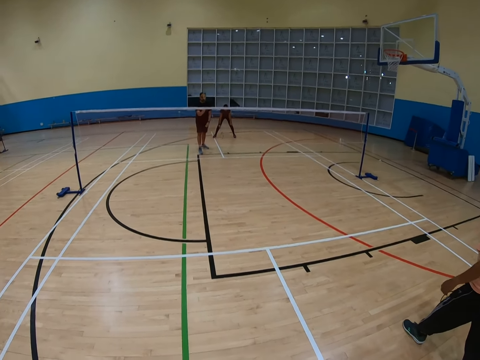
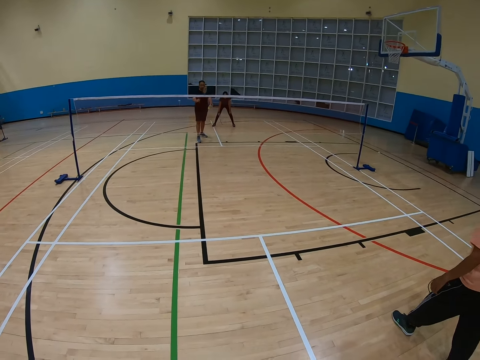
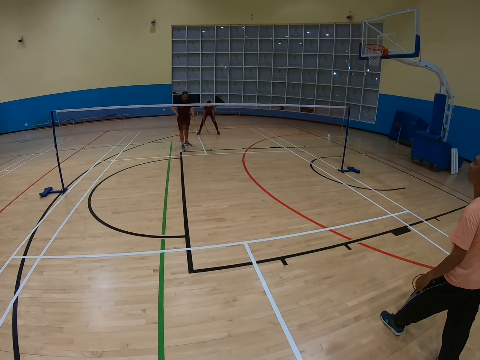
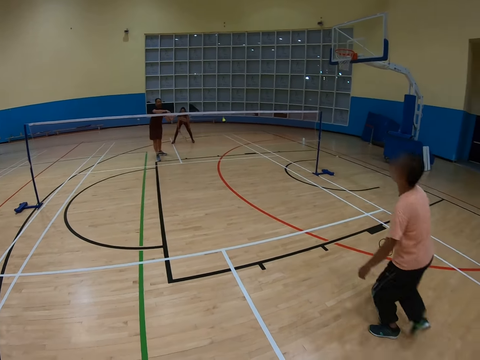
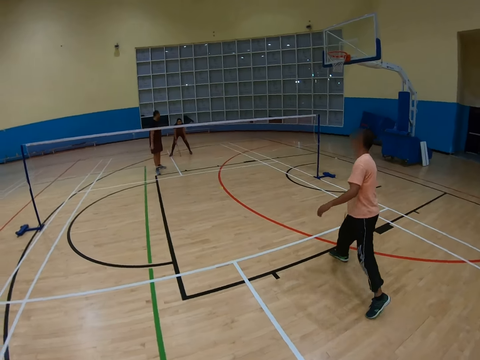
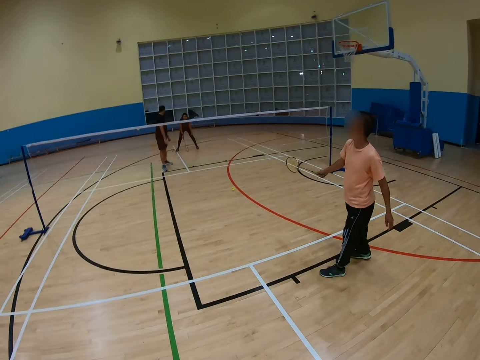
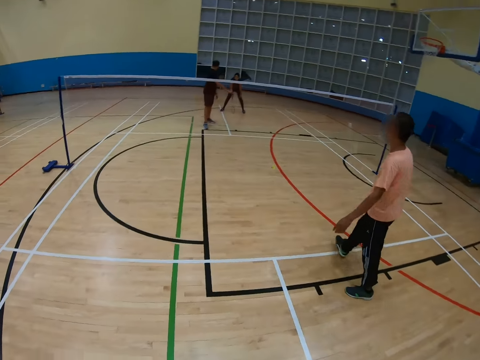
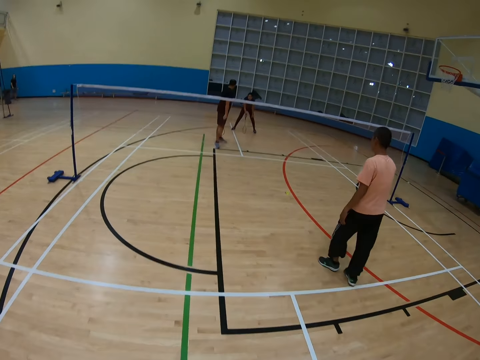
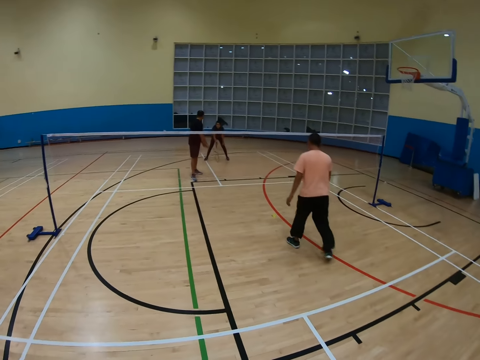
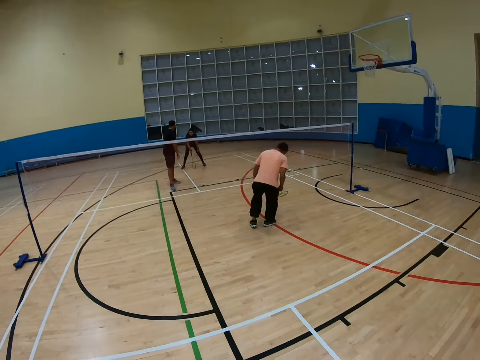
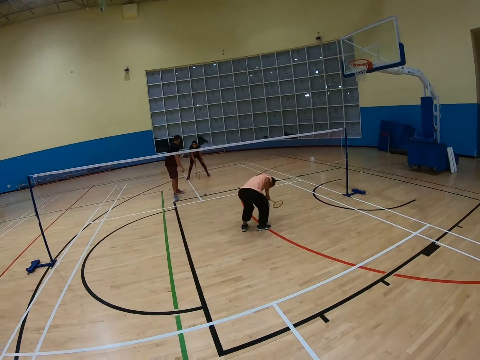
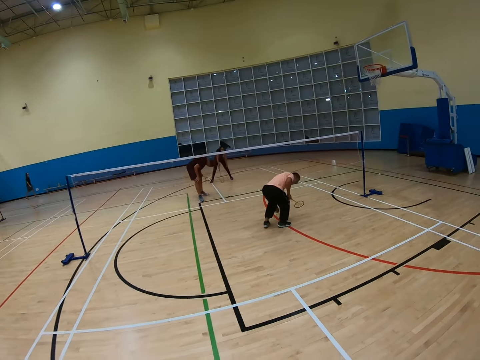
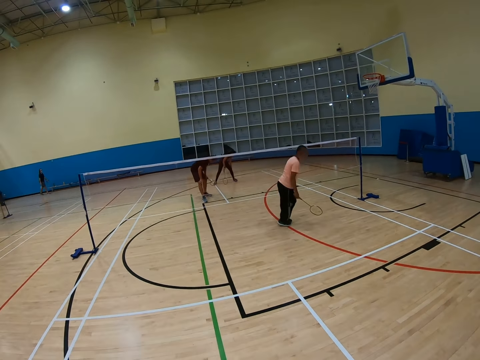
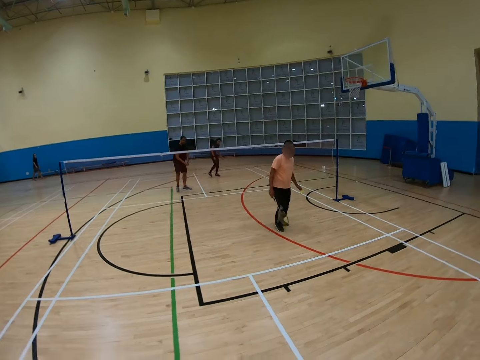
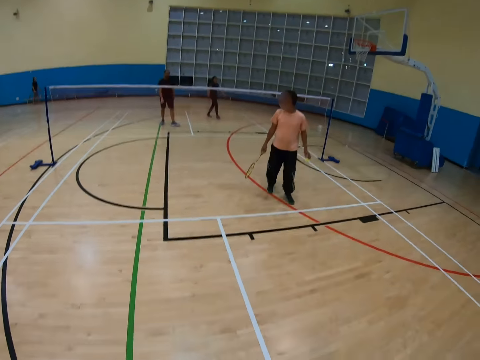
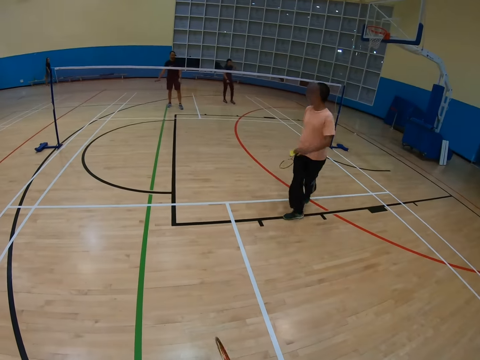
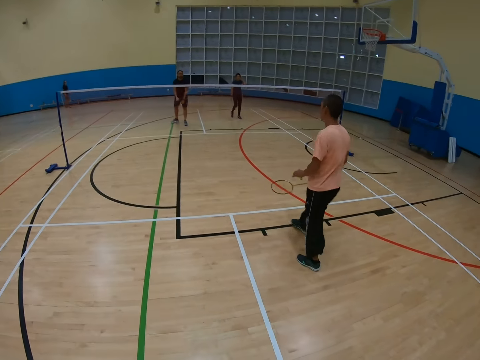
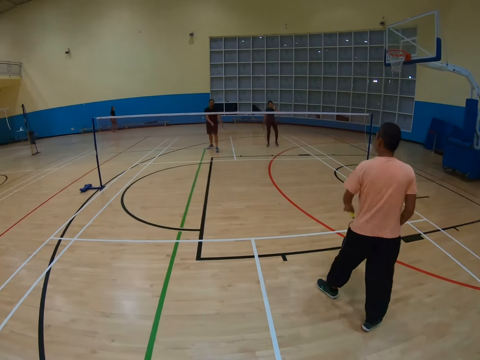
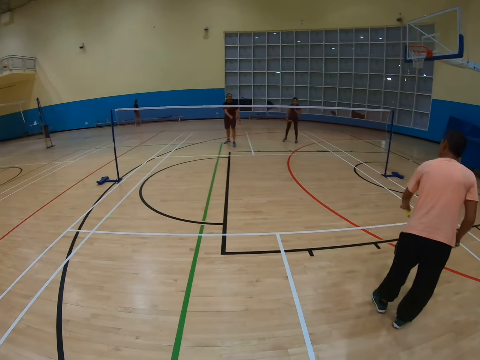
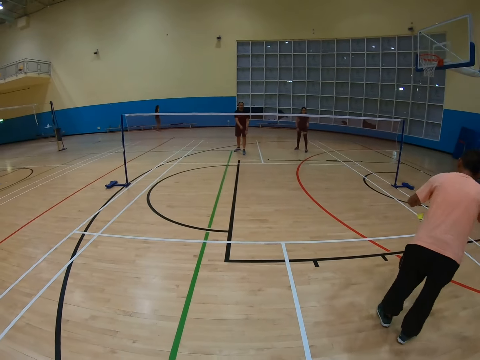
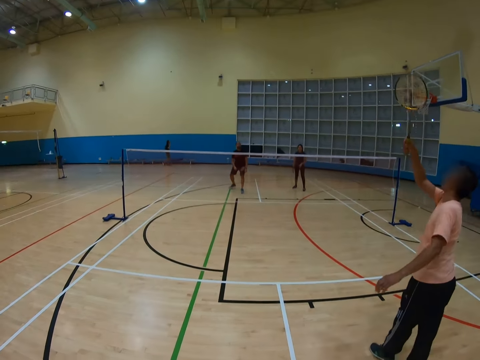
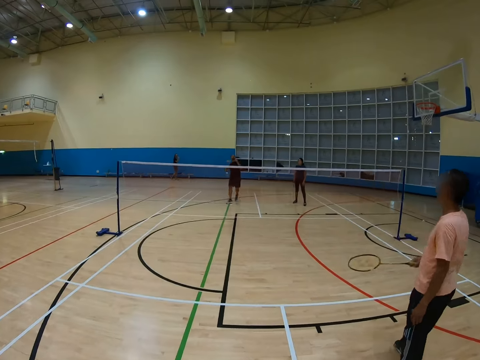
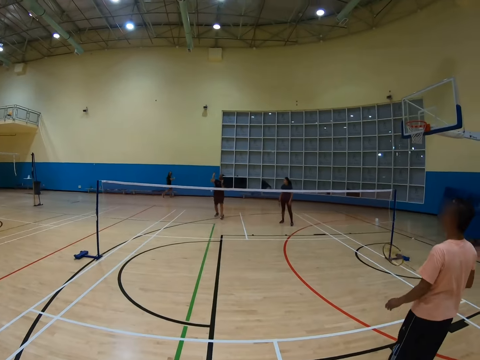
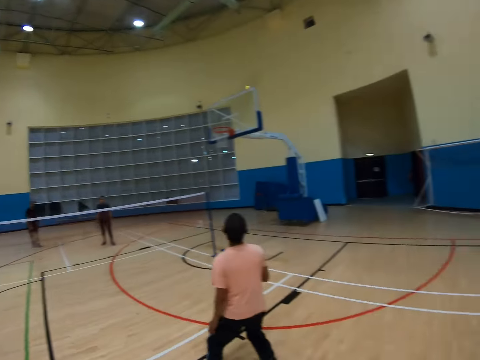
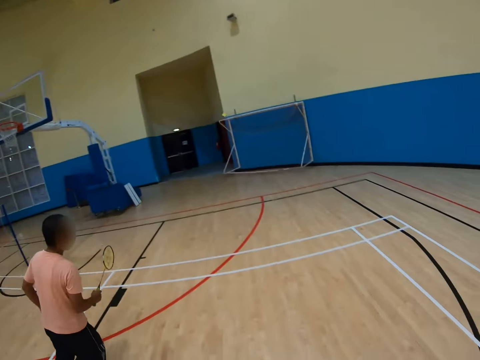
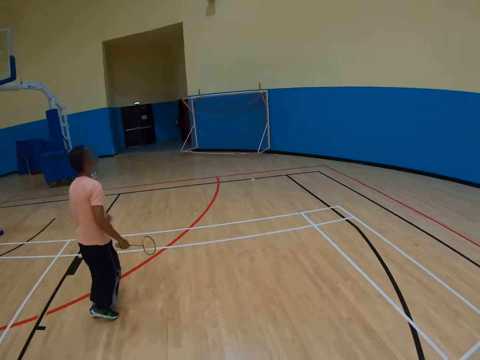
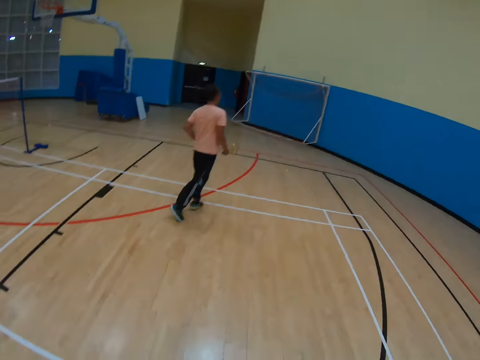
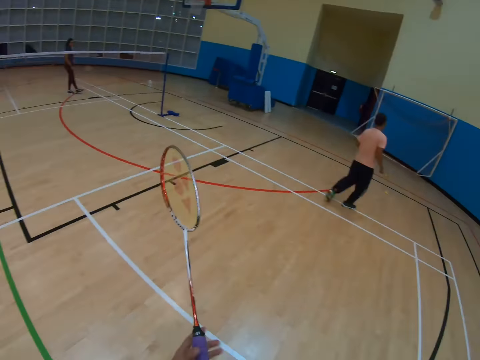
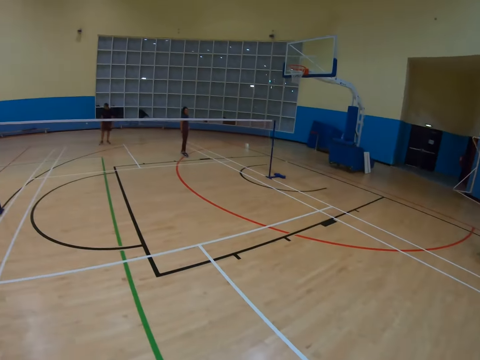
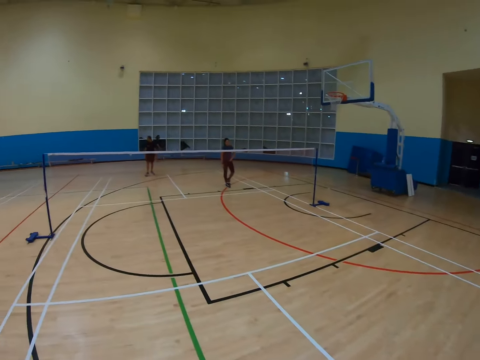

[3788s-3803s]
A man hits a shuttlecock with a racket. Another man walks around, bends down, holds a racket, and walks around. The camera wearer turns around. The other man holds the shuttlecock, hits the shuttlecock with the racket, and holds the racket. A person takes the shuttle and kicks. The camera wearer turns around. The other man holds the racket and jogs around for the shuttle. The camera wearer holds a racket.

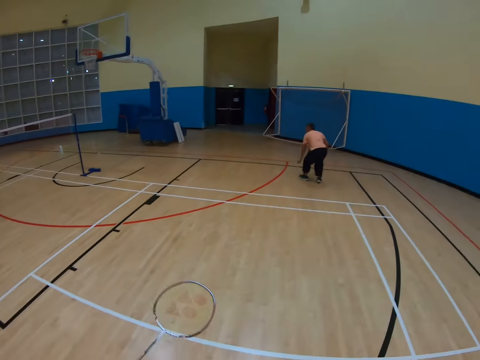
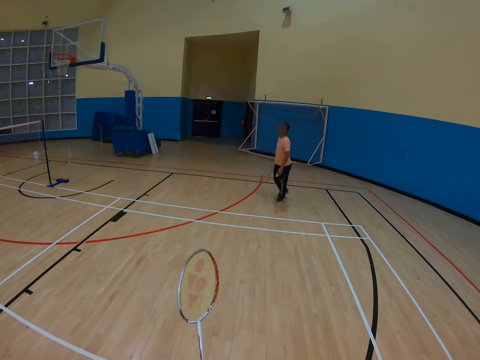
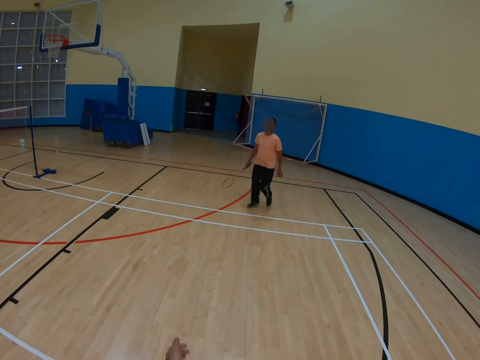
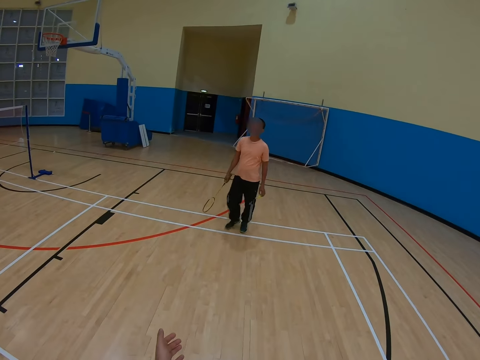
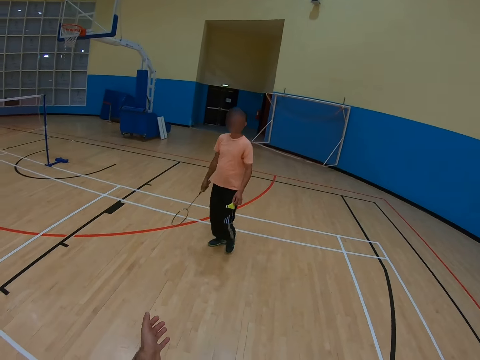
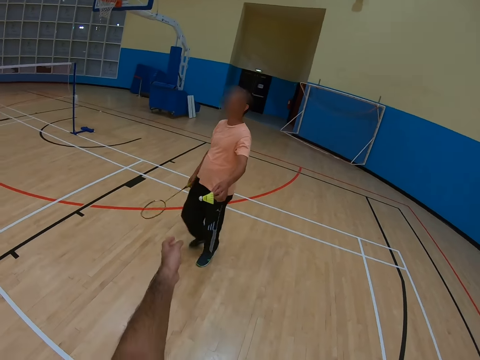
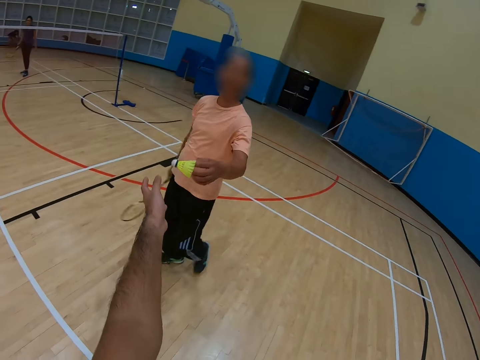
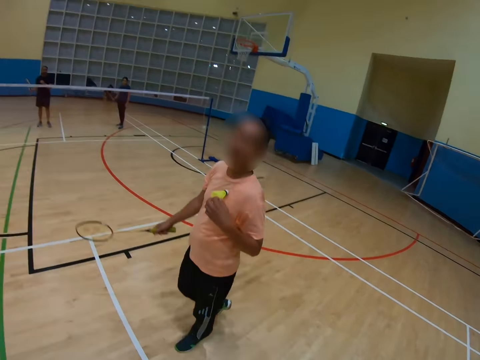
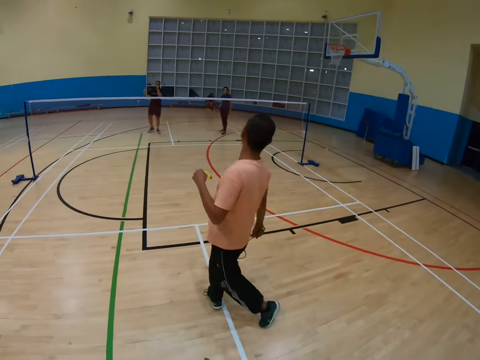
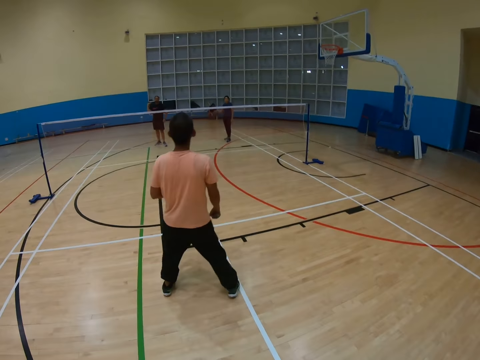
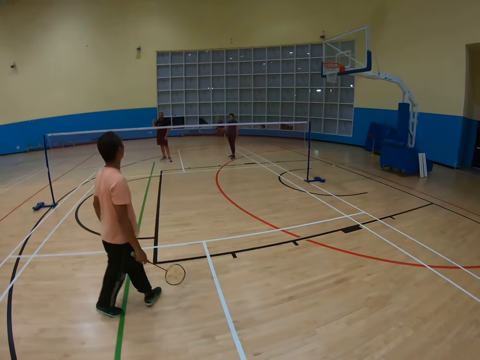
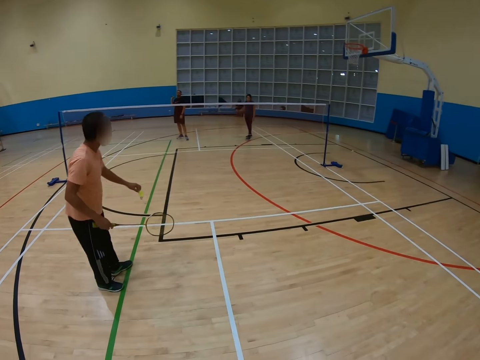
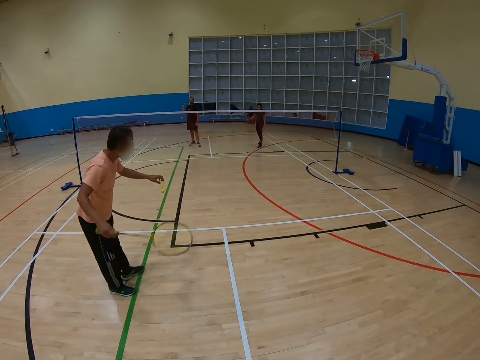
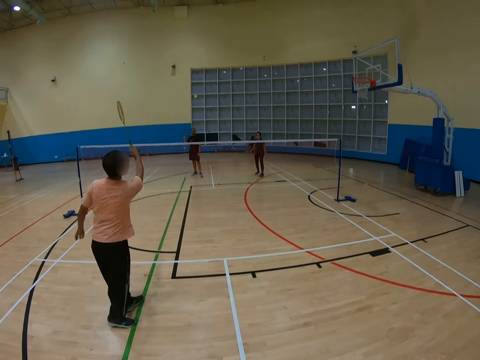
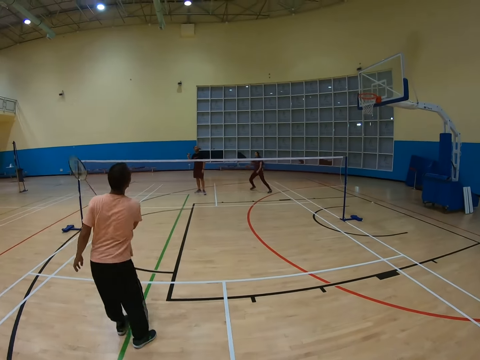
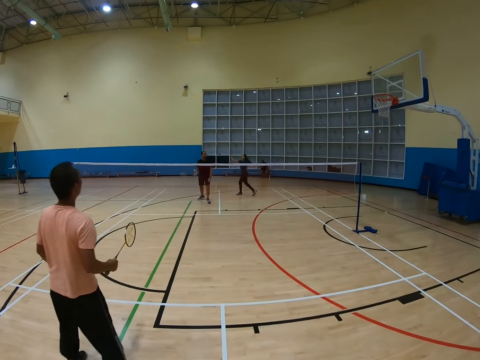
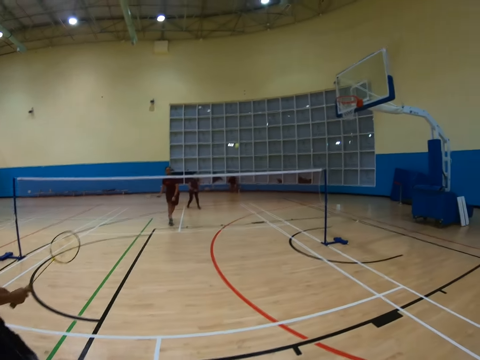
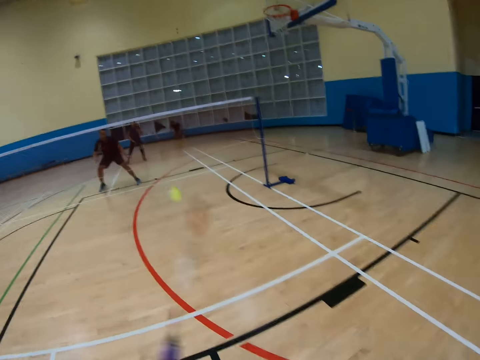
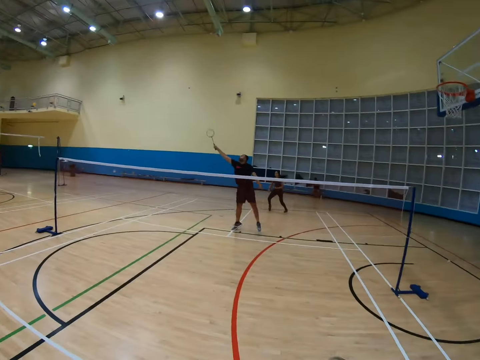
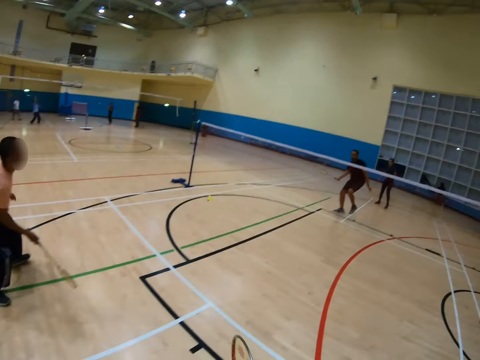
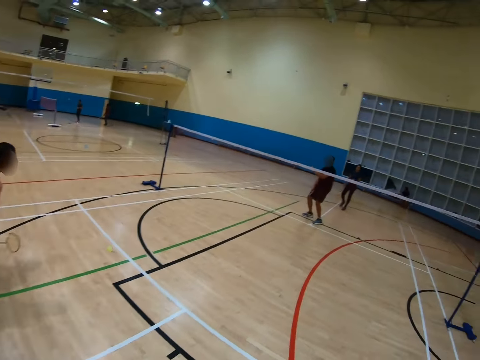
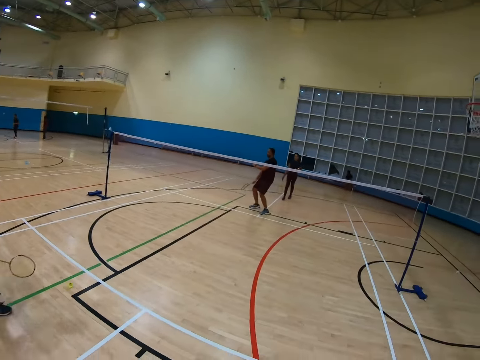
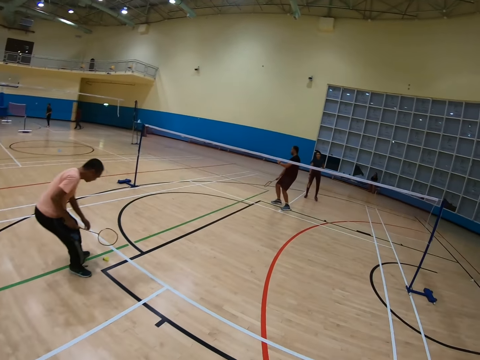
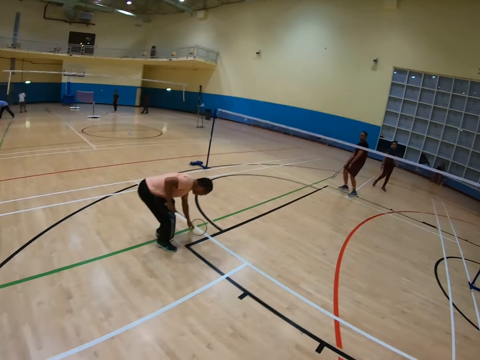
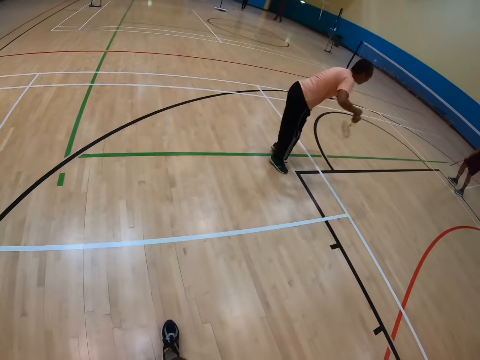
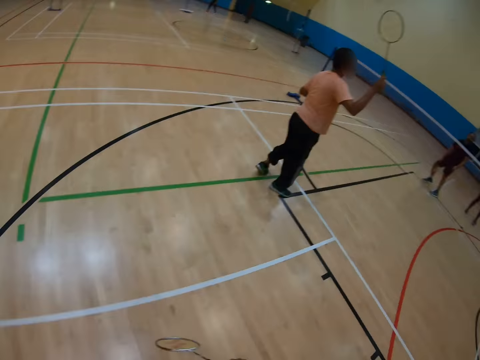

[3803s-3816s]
The camera wearer turns to the side. A man walks around, holds a shuttlecock, holds a racket, and walks around. The man holds the shuttlecock and hits the shuttlecock with the racket. The camera wearer turns to the side. Another man holds a racket. The first man hits the shuttlecock with the racket, bends down, and holds the racket.
